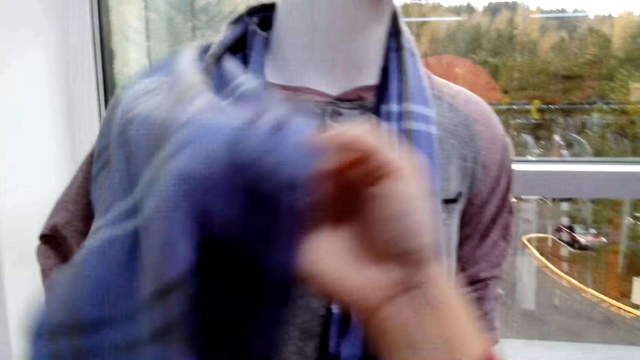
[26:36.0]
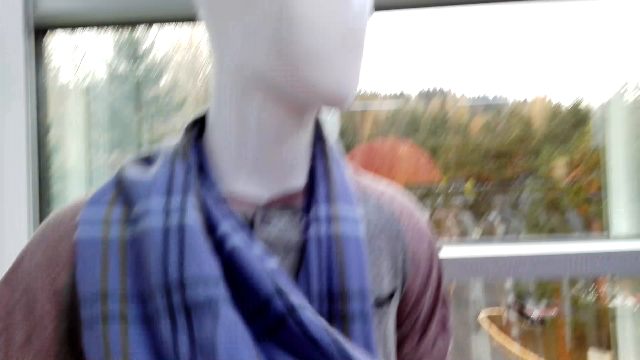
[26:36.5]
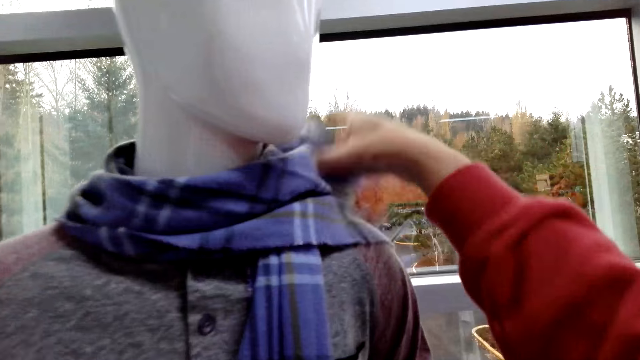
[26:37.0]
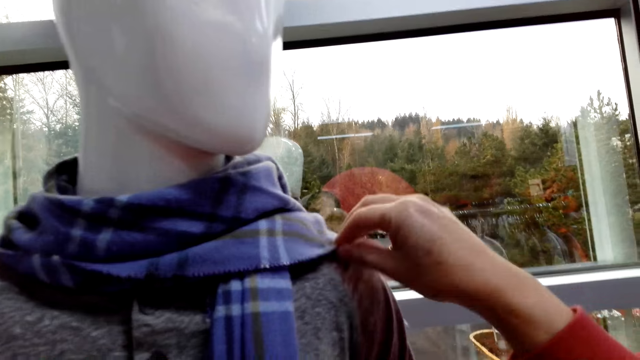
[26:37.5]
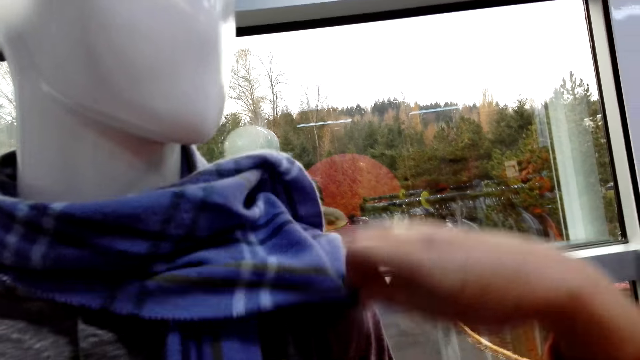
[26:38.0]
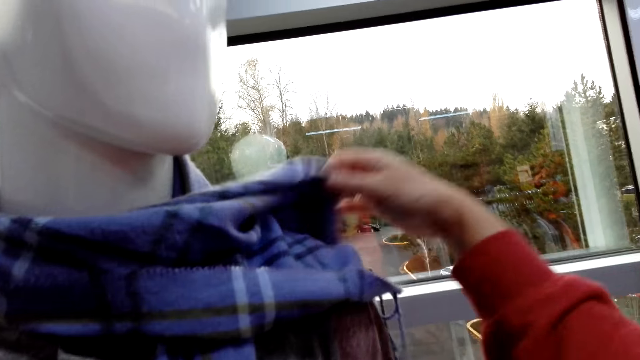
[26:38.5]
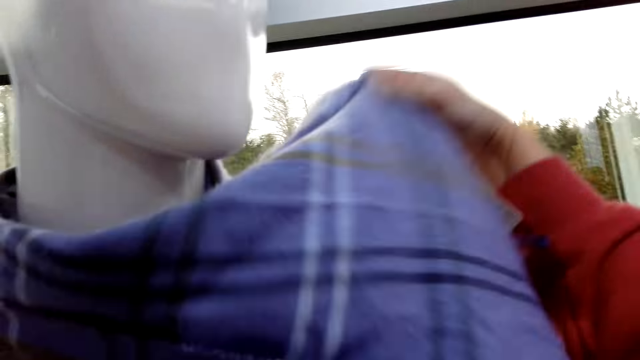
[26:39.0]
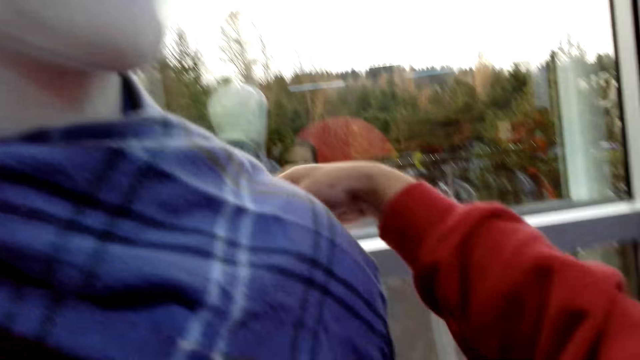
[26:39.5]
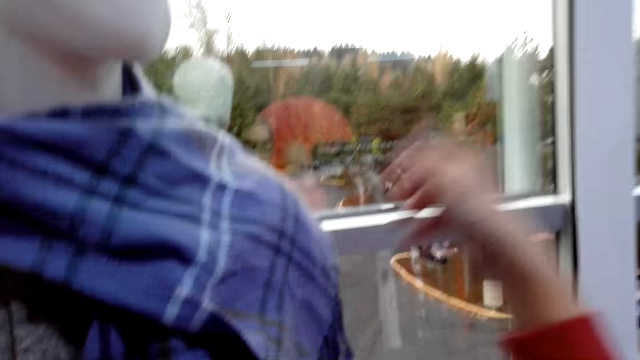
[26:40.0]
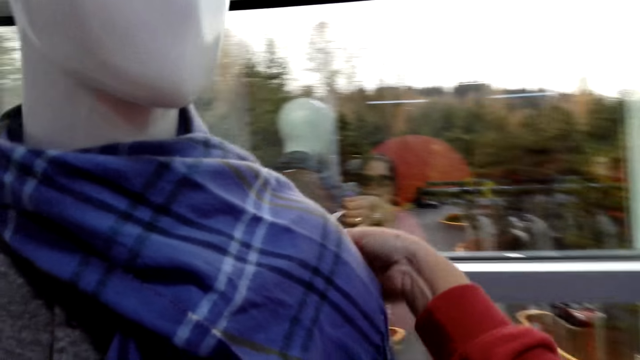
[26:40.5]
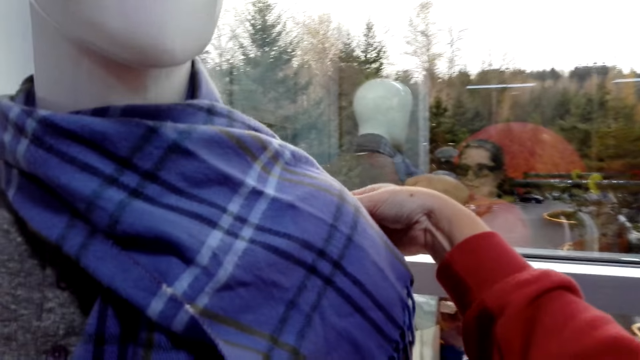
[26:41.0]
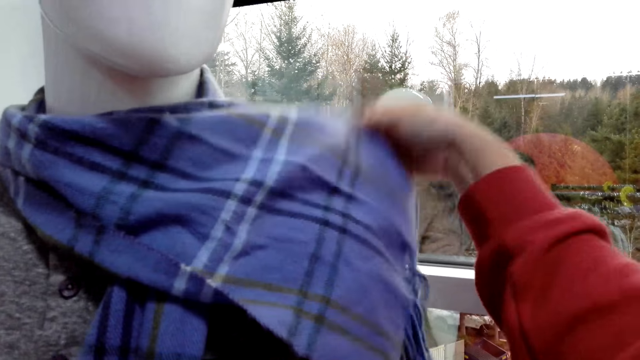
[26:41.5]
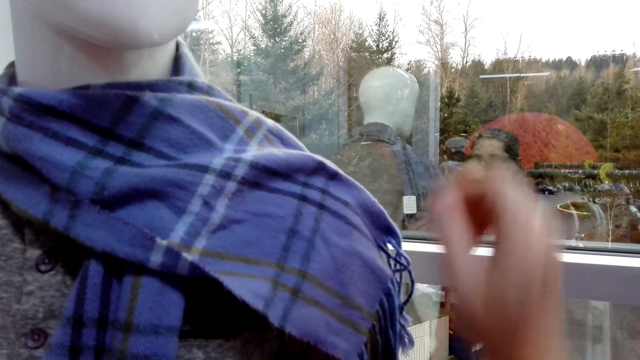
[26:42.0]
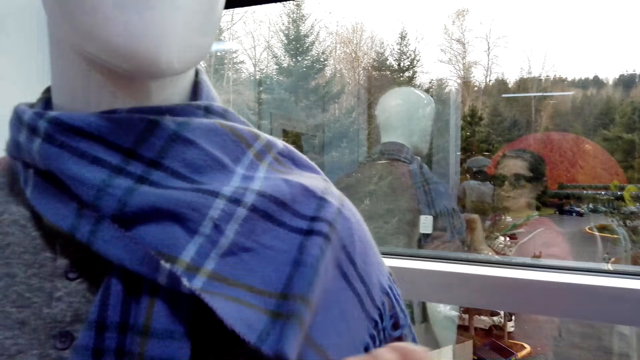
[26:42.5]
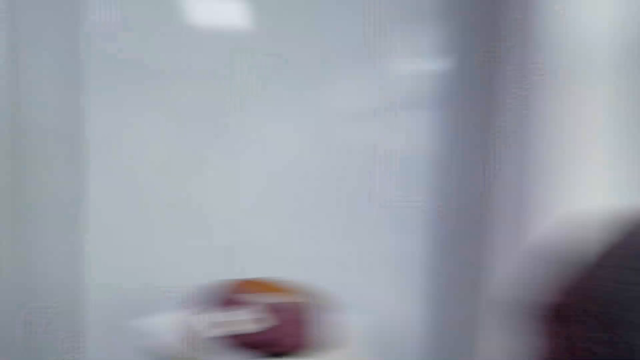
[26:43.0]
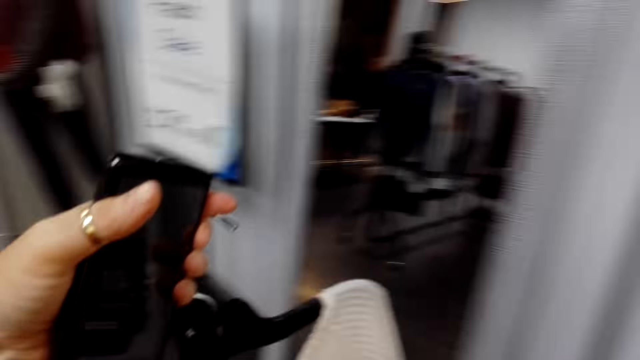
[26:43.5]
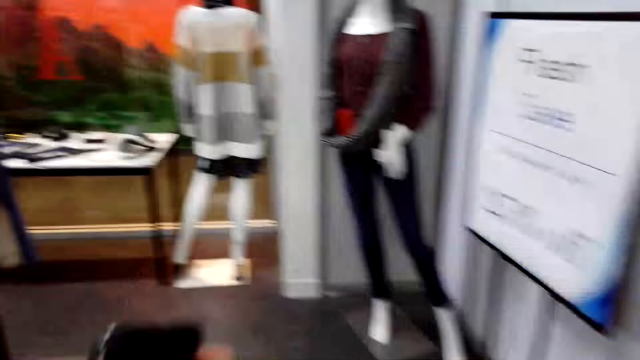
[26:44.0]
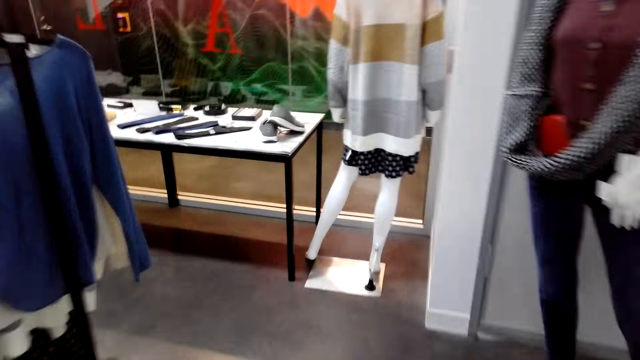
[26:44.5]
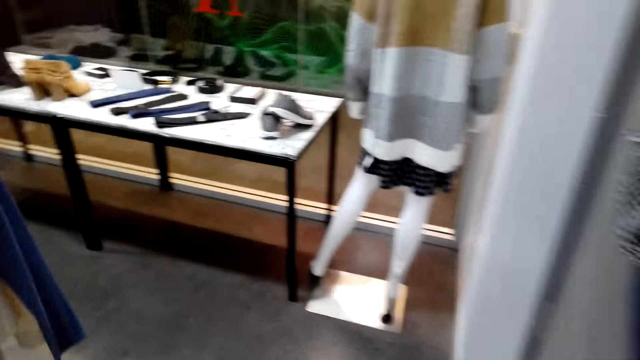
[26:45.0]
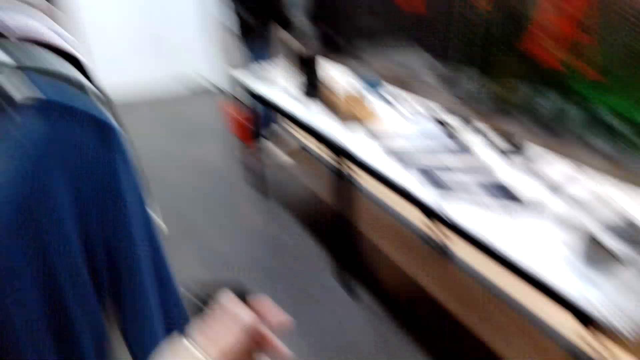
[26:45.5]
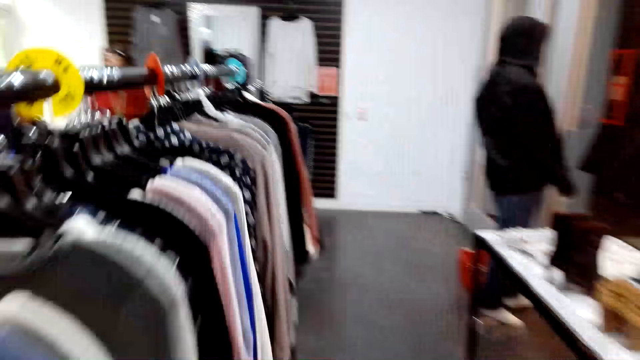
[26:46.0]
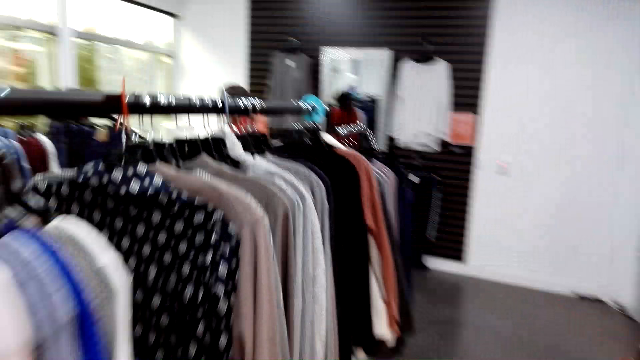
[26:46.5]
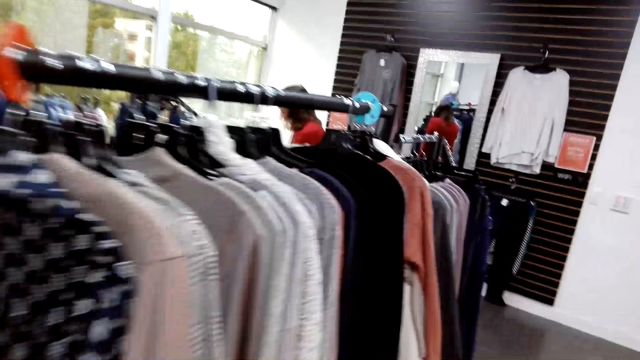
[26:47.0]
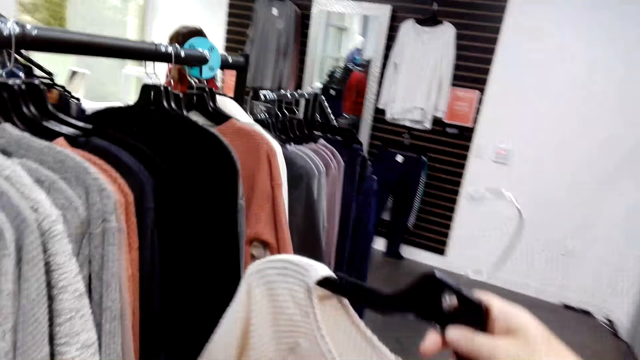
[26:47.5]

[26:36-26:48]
The camera wearer looks around. They move around the shop.

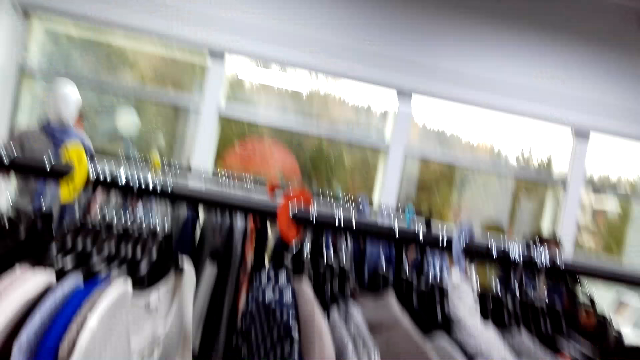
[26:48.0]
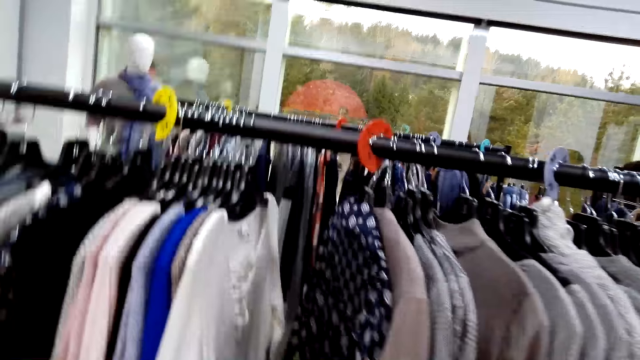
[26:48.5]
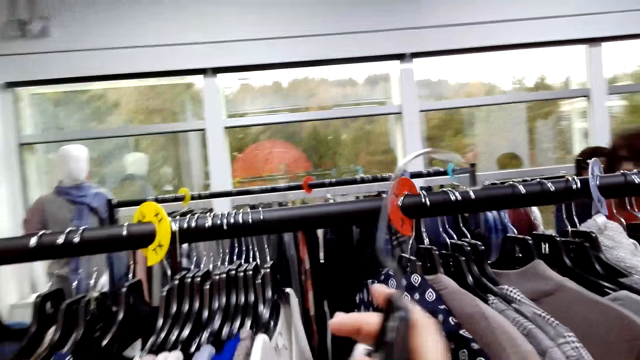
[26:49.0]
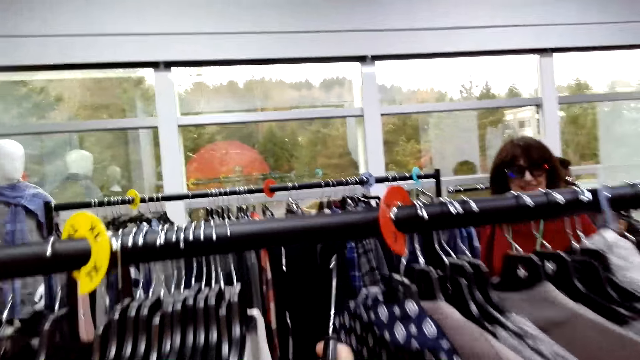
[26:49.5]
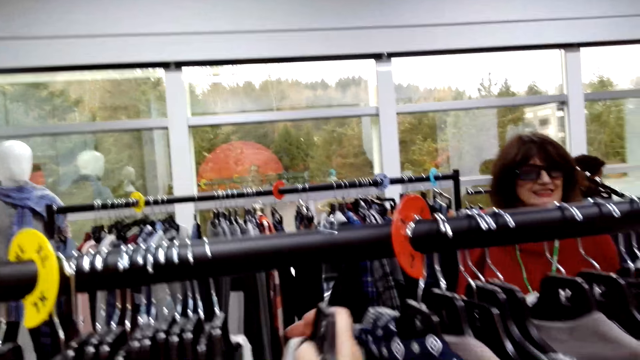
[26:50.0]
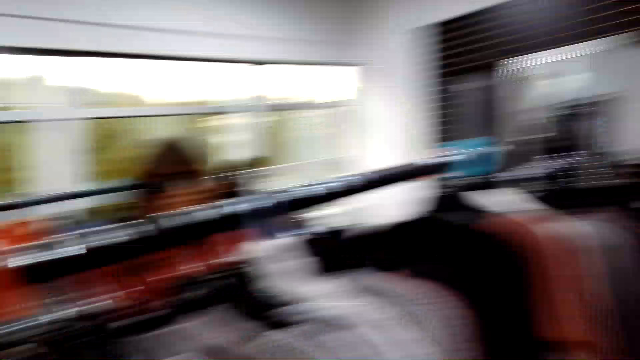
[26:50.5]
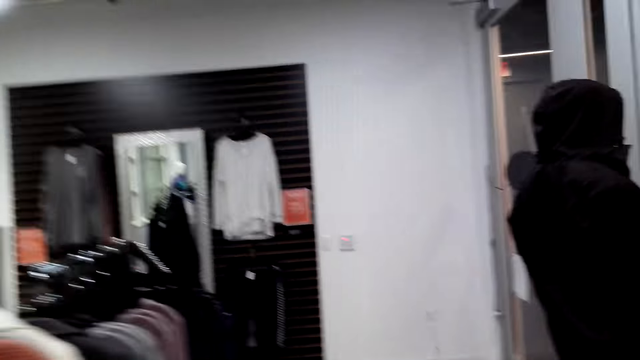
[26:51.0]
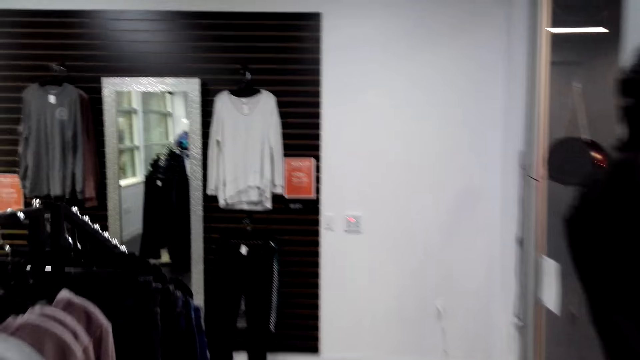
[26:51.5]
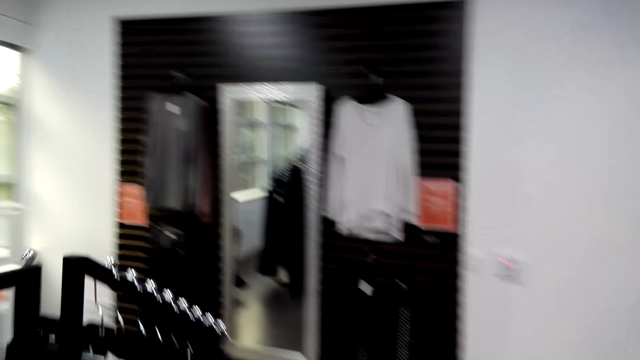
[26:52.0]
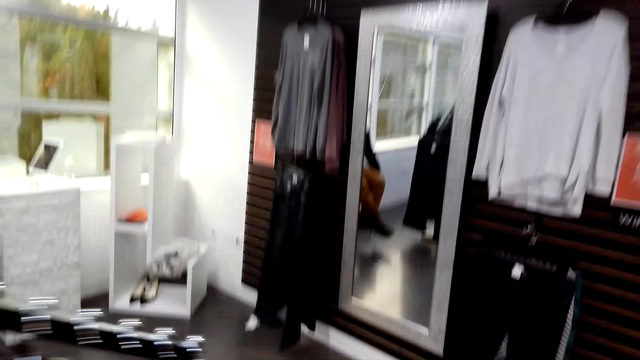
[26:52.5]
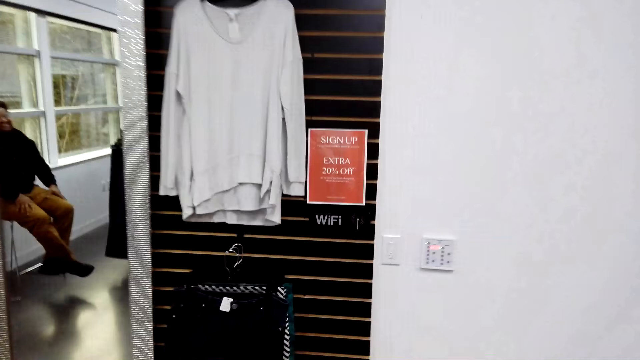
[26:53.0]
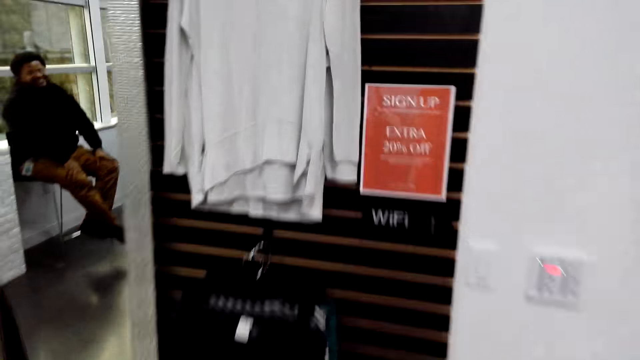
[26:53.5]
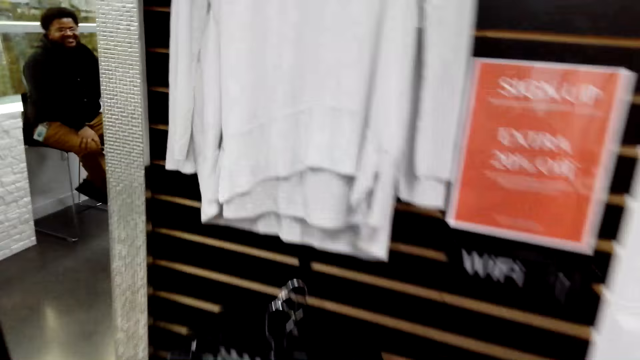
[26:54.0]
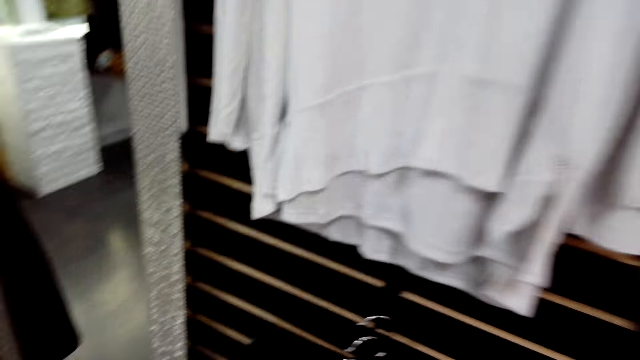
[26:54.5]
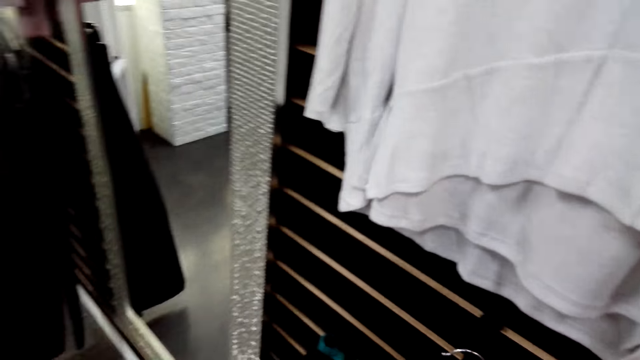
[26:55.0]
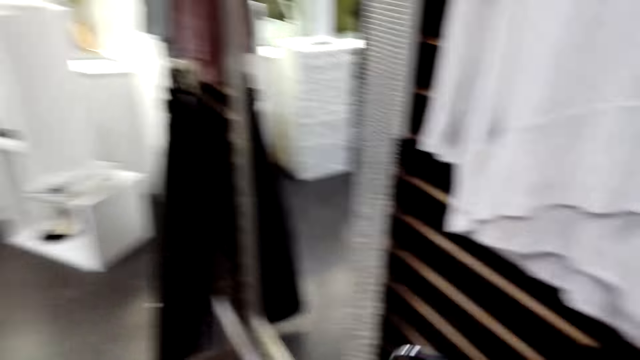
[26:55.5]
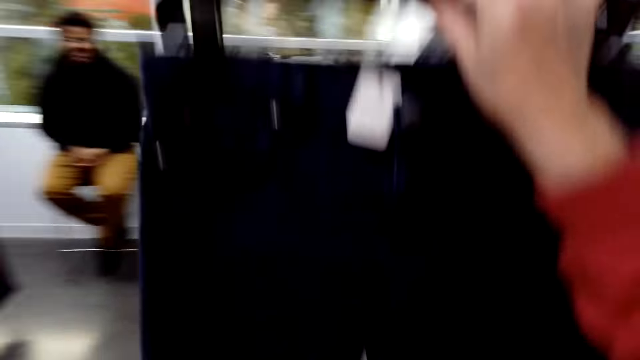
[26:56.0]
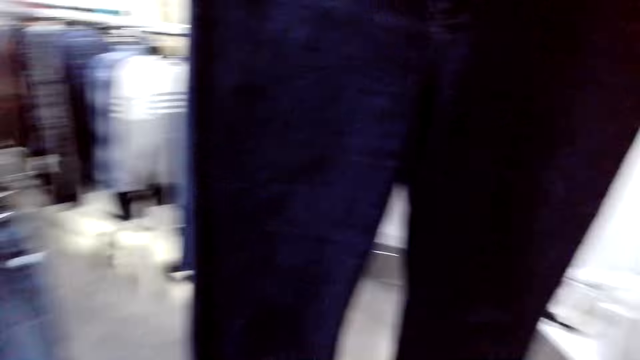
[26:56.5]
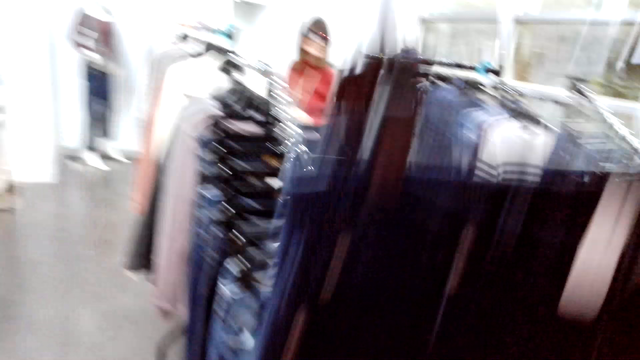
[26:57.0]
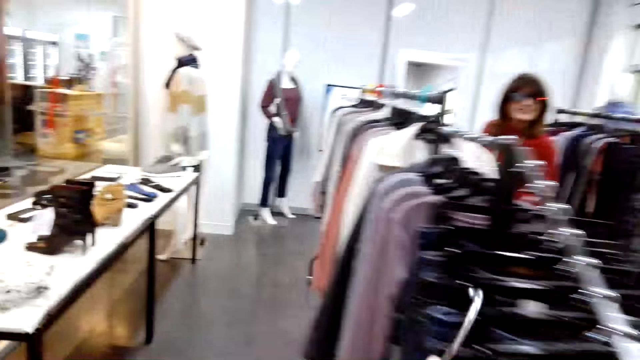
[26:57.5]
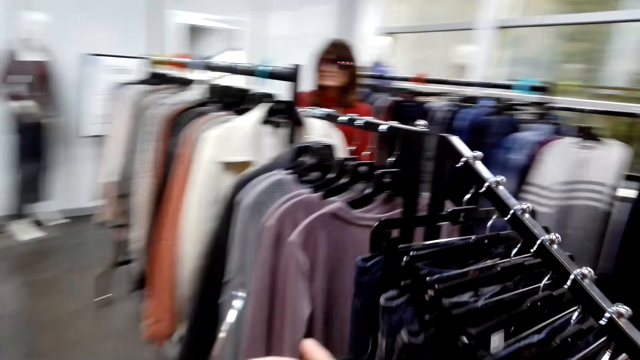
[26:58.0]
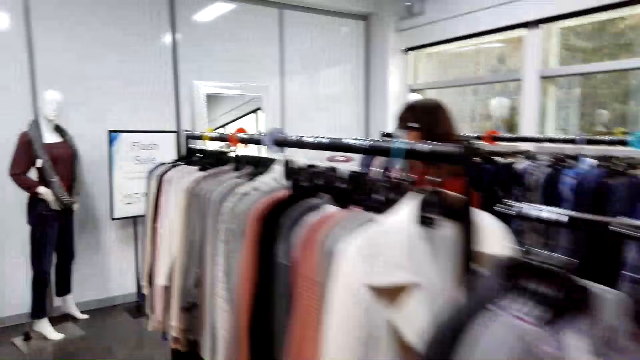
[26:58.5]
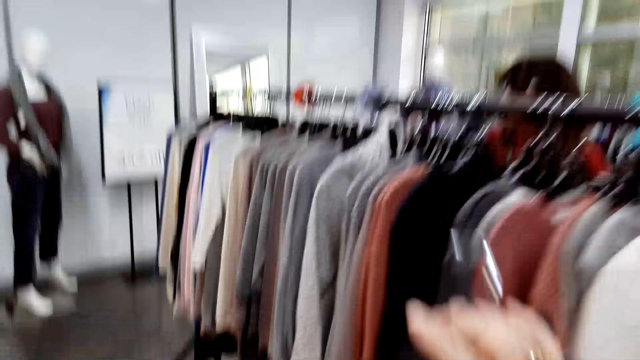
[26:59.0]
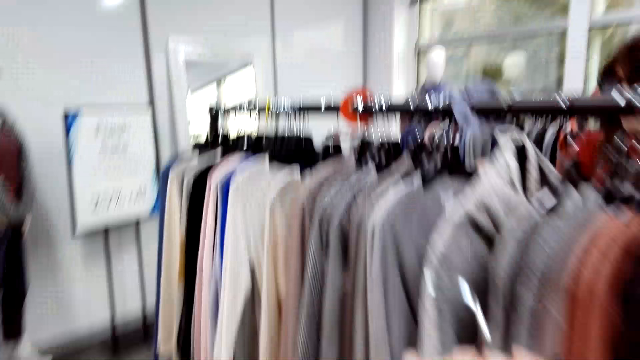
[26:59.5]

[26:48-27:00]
The camera wearer hangs the cloth on the hanger. They walk to the other side and look around. They take the cloth from the hanger with the right hand. They walk to the other side.
